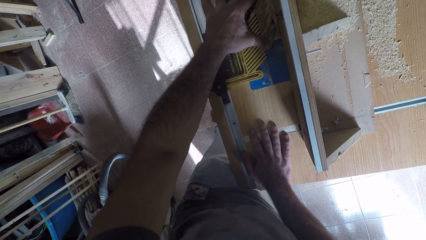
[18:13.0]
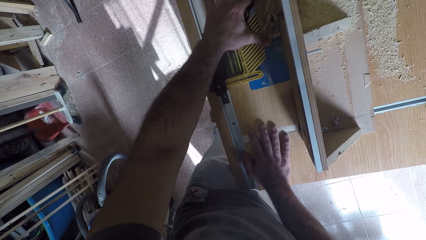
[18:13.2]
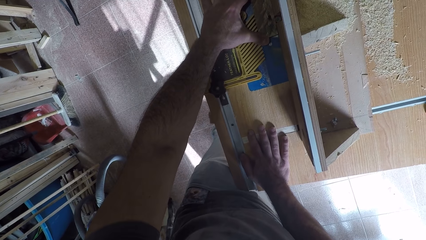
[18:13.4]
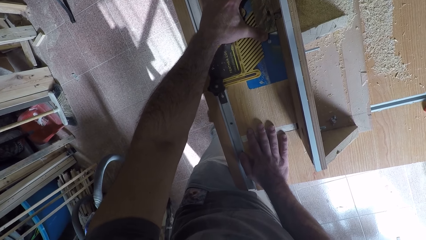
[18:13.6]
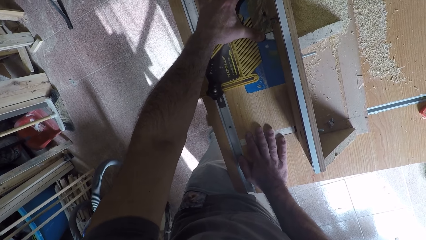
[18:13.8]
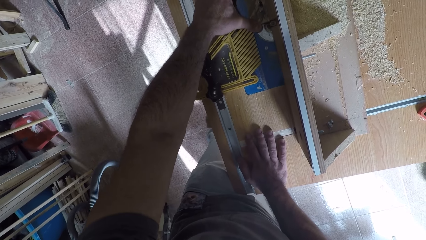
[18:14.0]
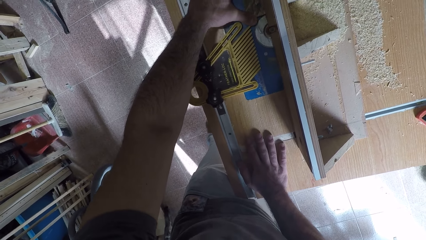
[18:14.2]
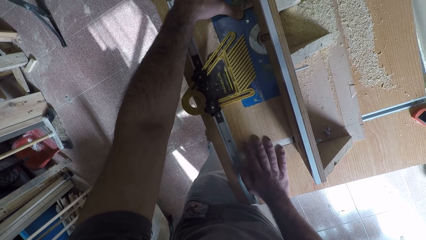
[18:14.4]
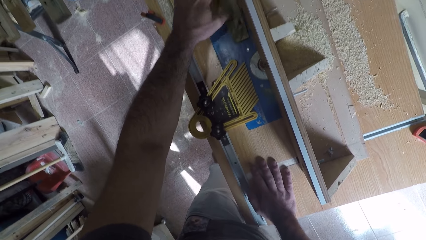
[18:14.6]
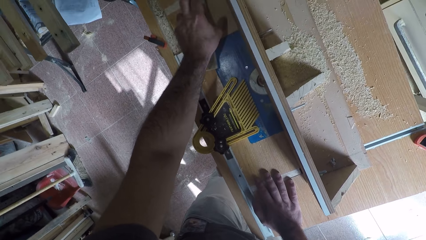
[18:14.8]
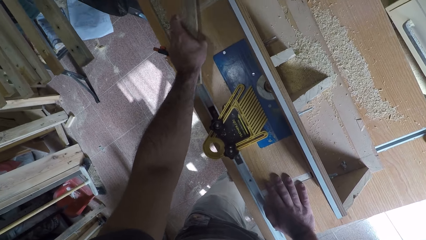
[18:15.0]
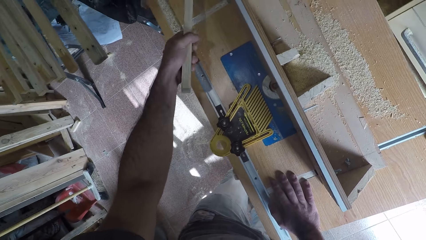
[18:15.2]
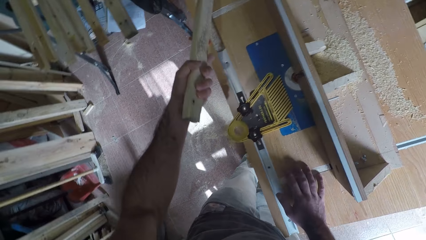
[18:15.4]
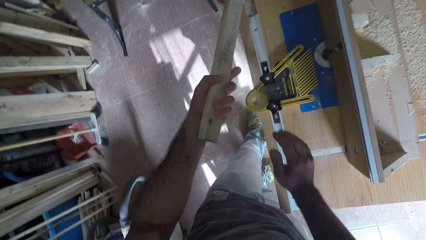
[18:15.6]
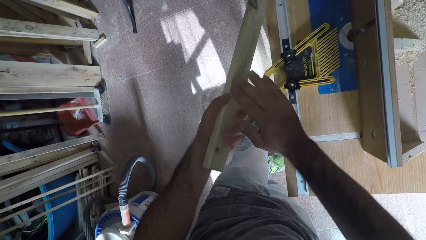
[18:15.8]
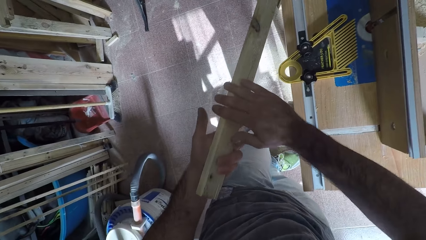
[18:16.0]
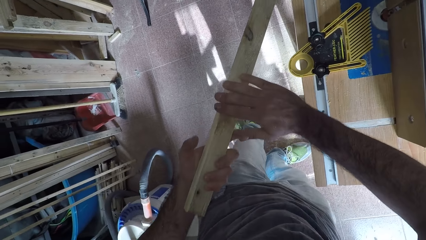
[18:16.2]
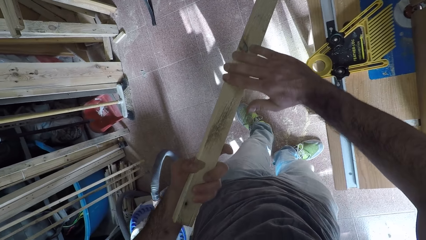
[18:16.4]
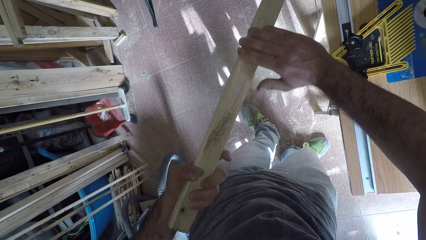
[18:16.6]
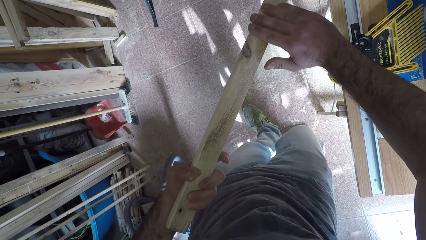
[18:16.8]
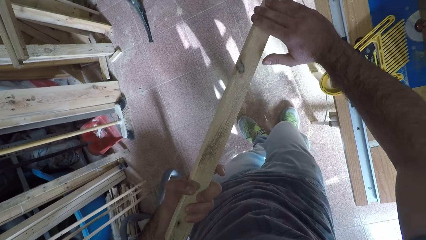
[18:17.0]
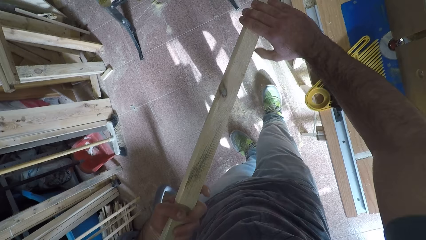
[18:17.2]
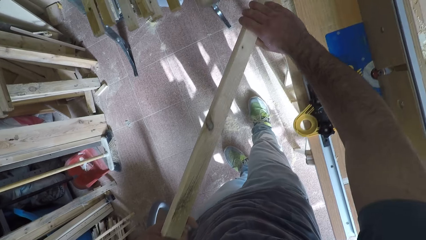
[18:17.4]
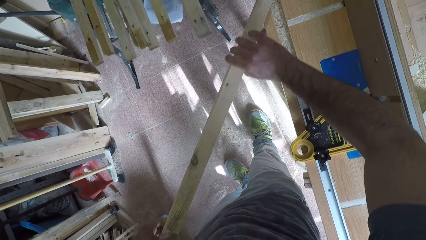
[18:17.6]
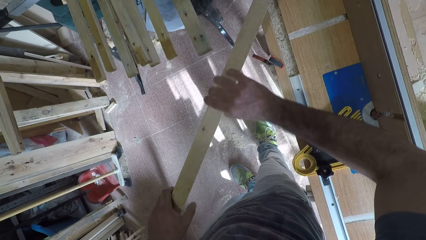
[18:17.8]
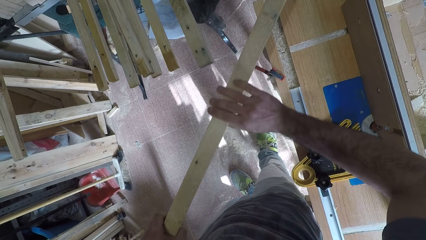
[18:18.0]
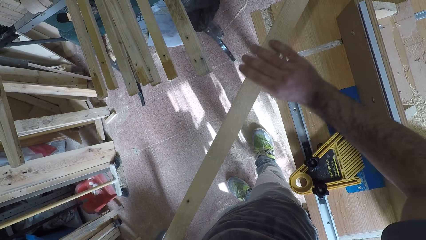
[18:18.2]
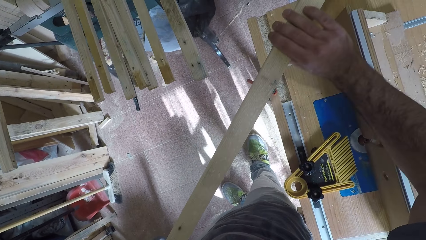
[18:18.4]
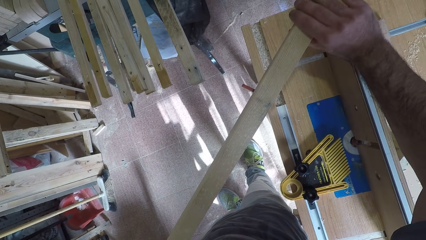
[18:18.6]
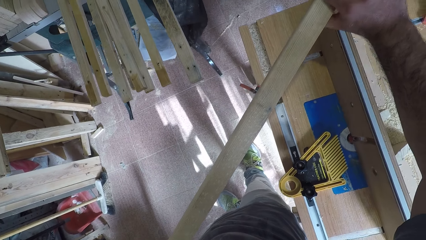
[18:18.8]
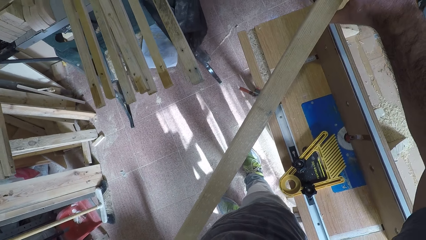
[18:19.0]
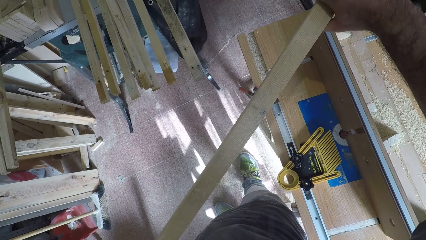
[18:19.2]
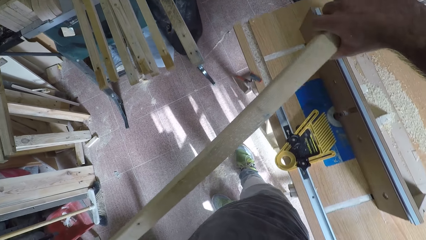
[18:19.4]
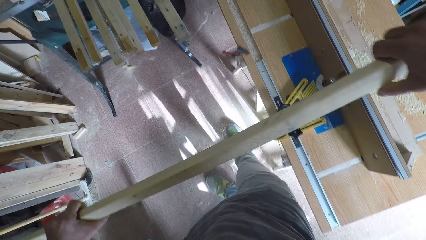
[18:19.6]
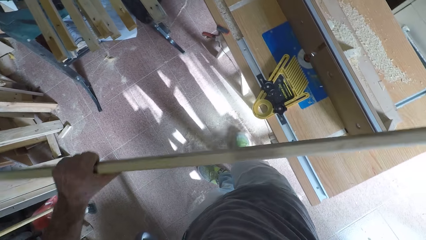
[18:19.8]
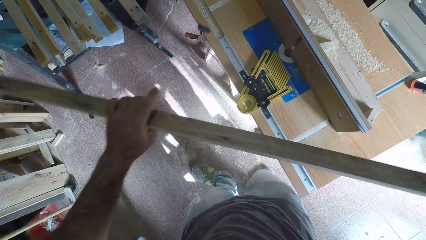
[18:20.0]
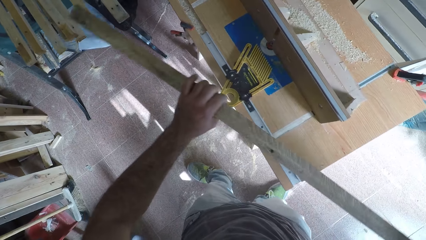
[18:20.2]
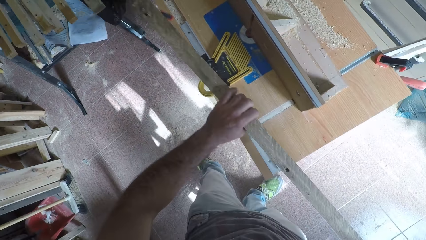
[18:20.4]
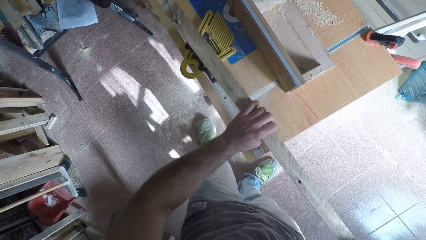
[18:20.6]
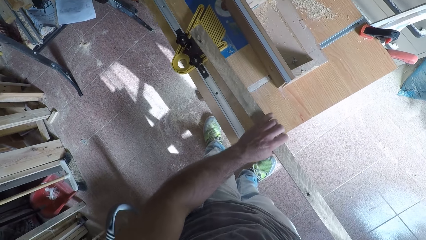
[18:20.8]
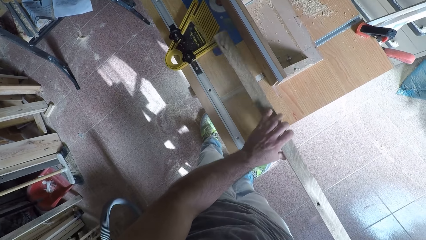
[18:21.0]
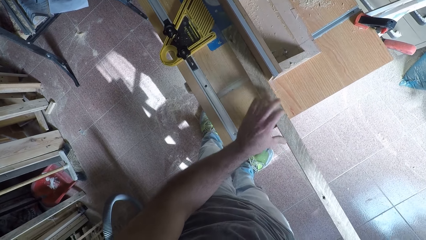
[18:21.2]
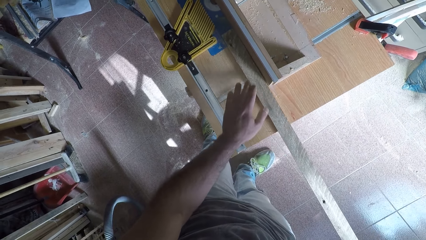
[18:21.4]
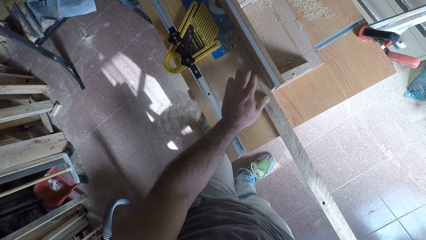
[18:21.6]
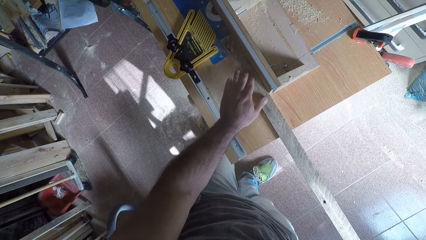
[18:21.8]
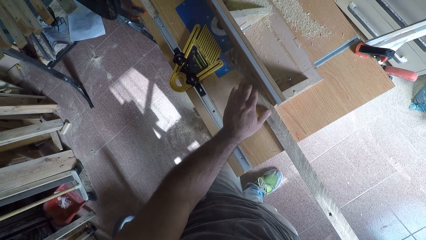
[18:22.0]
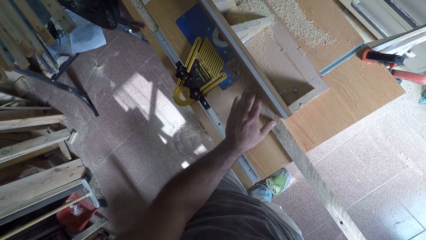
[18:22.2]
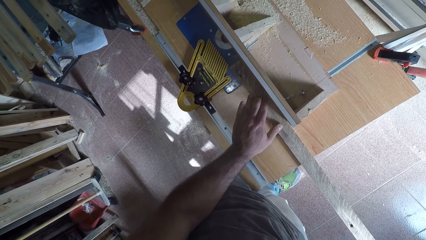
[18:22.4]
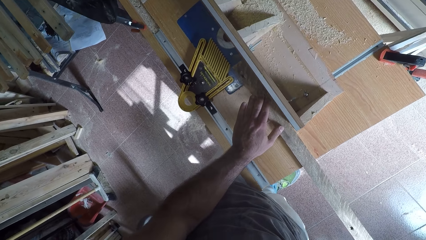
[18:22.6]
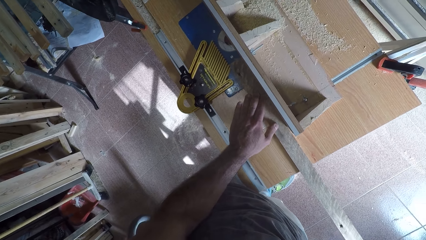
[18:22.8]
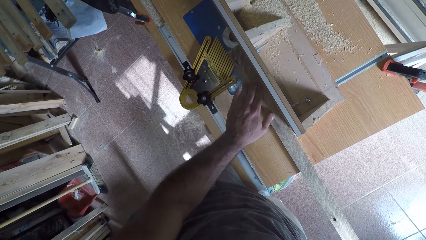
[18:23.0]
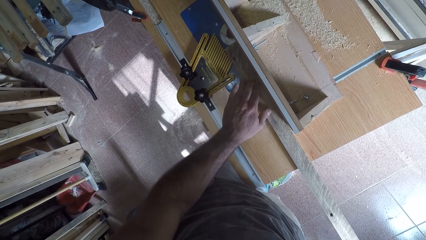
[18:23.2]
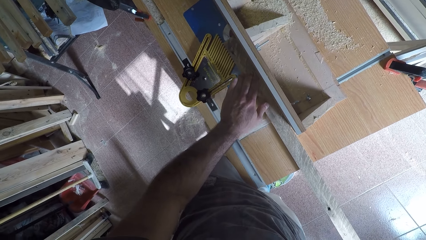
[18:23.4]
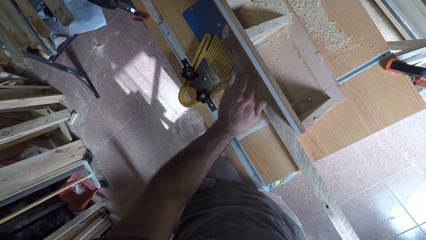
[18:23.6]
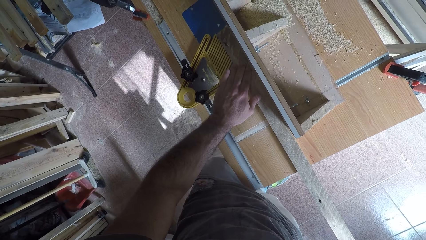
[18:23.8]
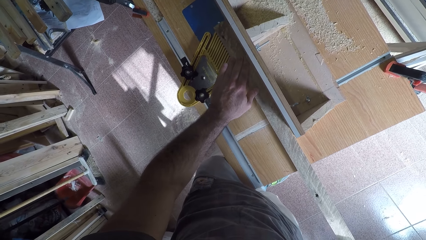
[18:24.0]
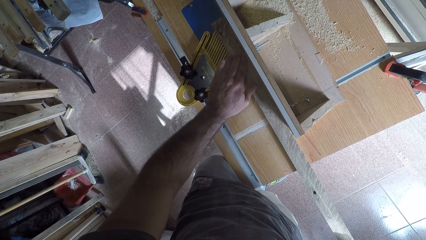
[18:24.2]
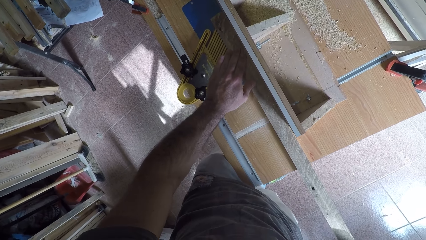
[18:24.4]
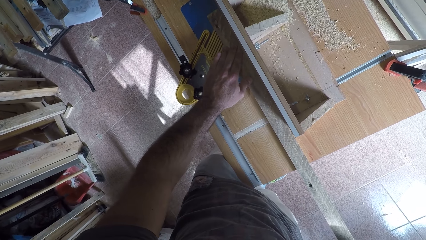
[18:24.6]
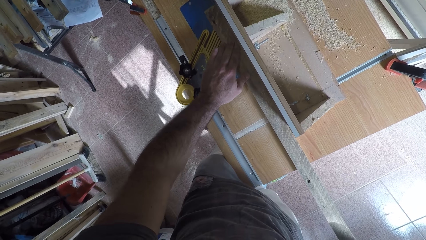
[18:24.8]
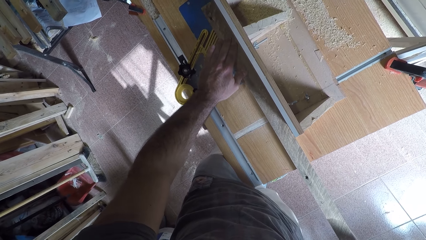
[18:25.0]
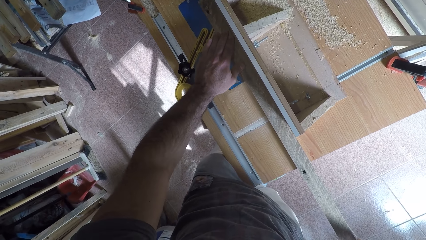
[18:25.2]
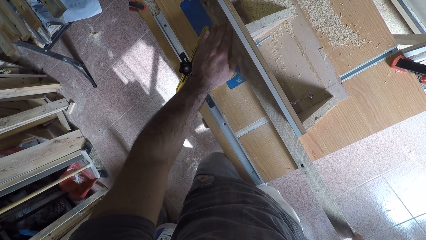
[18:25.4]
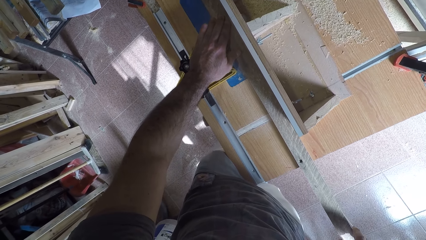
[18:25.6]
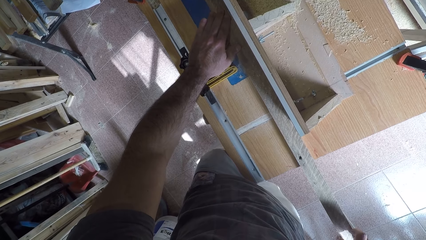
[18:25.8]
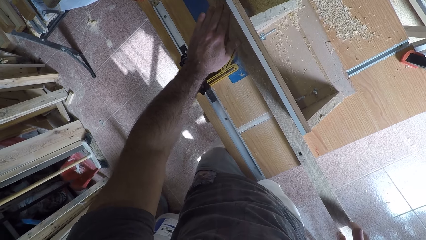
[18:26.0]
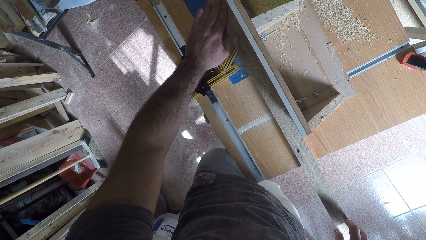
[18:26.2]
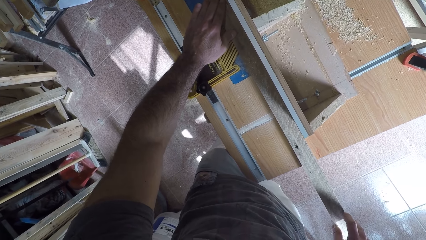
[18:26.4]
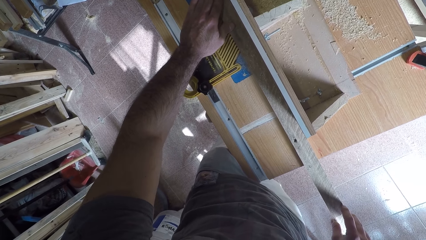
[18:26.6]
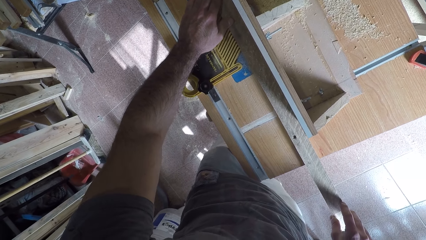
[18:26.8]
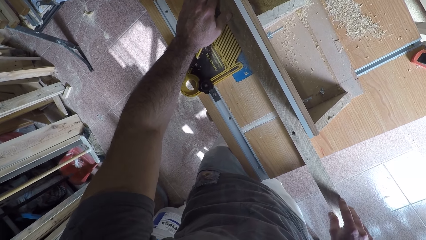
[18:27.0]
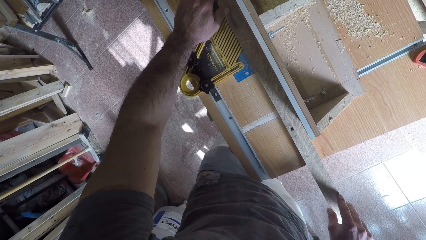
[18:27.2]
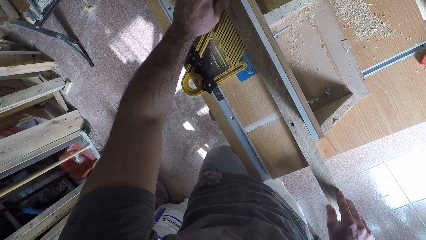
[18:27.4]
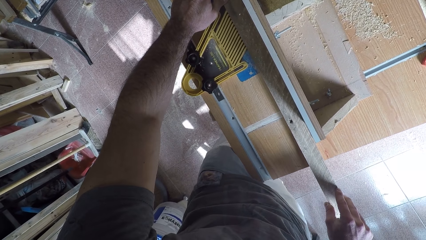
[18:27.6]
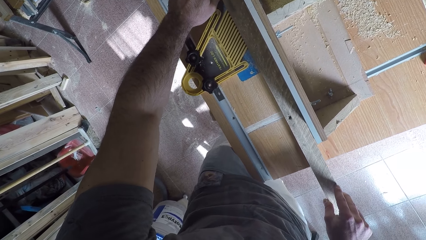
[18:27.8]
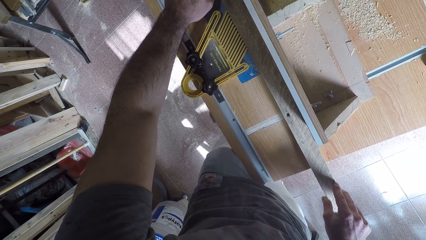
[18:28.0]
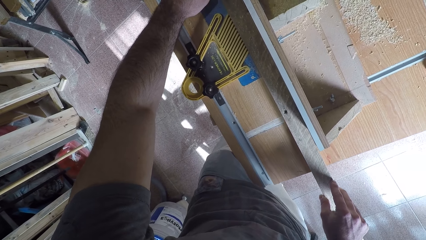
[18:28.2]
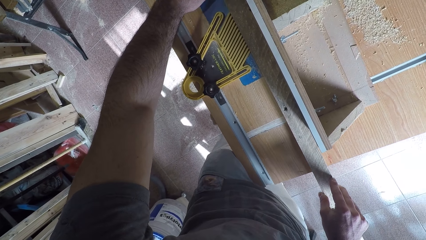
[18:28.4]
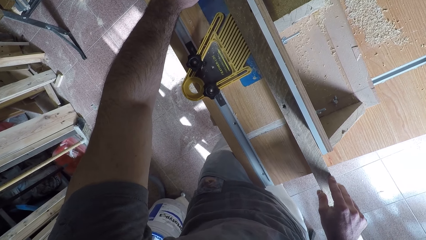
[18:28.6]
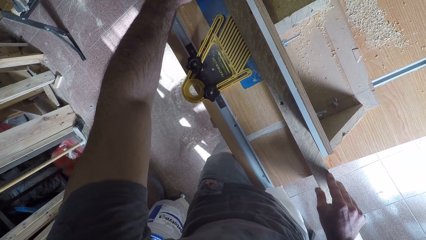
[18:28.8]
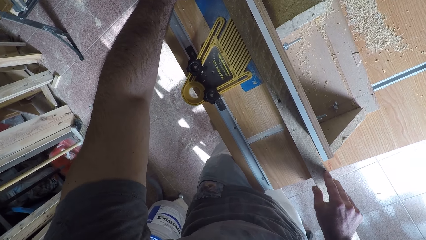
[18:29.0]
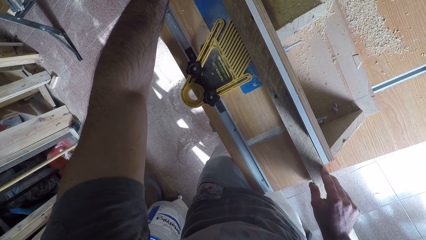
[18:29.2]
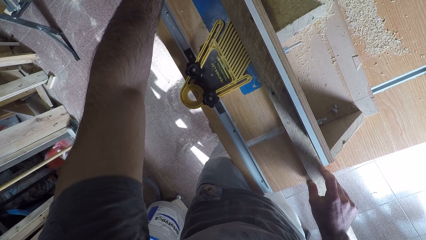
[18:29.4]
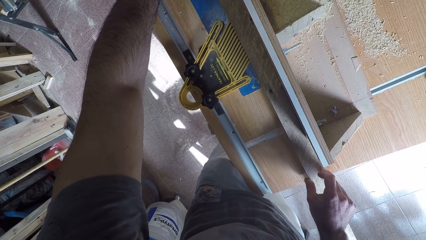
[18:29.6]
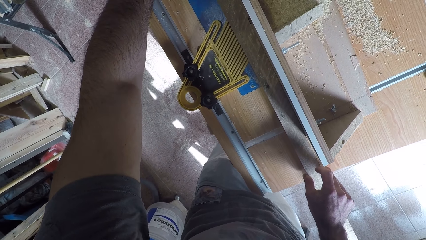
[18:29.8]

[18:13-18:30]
The camera wearer picks the timber. He feels the surface of the wood with his right hand. He holds the timber. He turns the timber. He places back the wood on the circular saw machine with both hands. He moves his hand. He works on the wood with the circular saw machine. He curves the timber.
